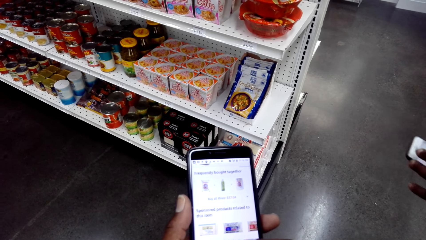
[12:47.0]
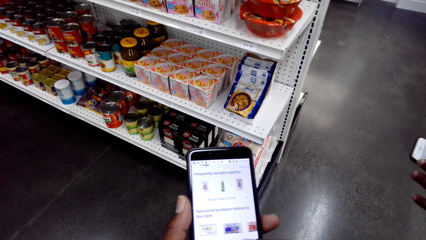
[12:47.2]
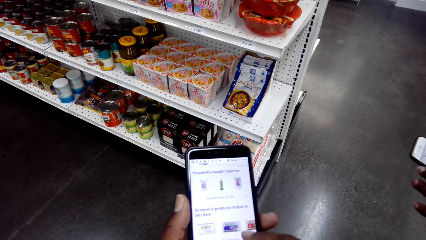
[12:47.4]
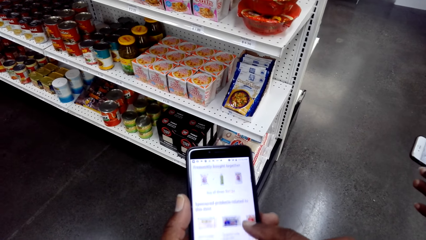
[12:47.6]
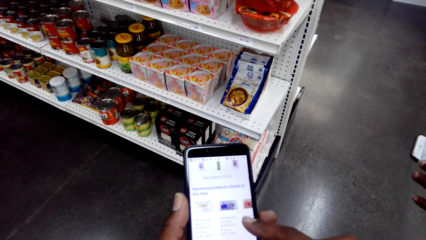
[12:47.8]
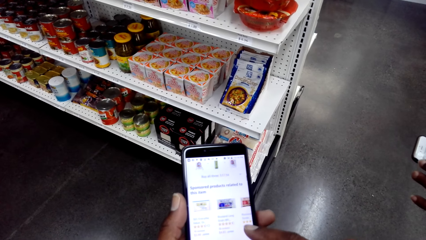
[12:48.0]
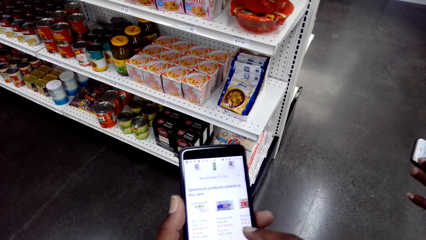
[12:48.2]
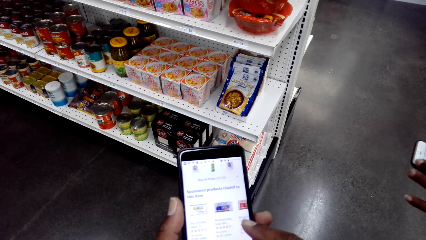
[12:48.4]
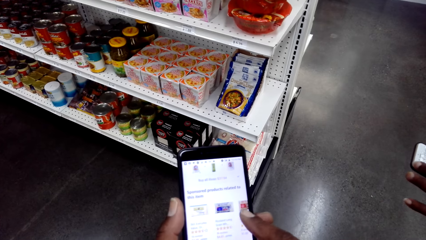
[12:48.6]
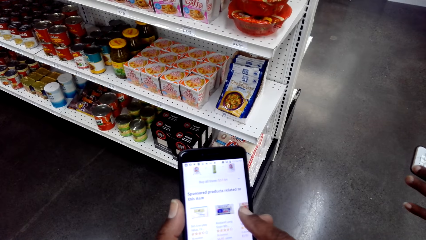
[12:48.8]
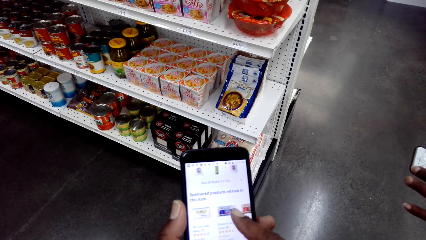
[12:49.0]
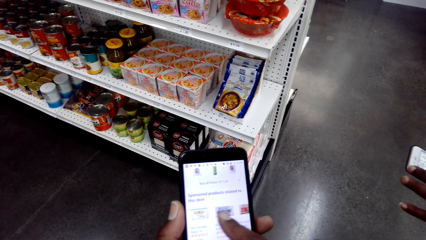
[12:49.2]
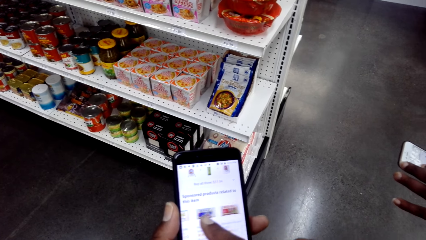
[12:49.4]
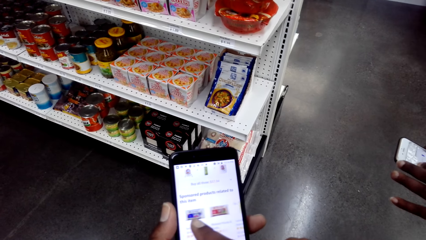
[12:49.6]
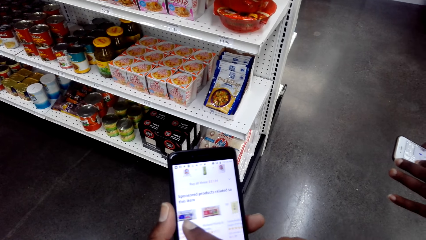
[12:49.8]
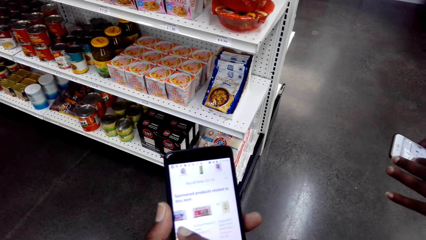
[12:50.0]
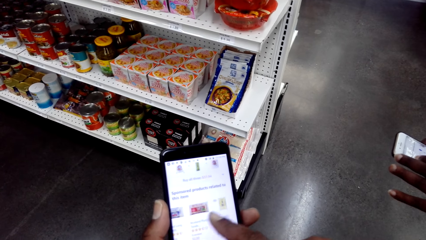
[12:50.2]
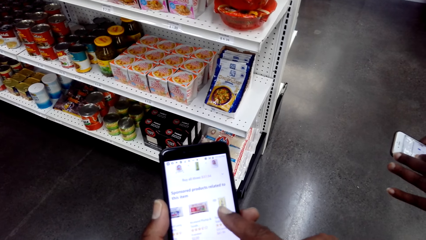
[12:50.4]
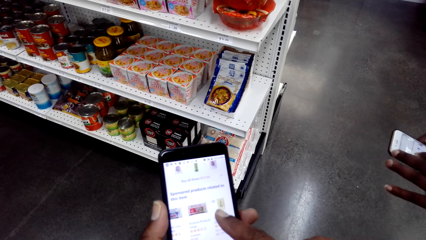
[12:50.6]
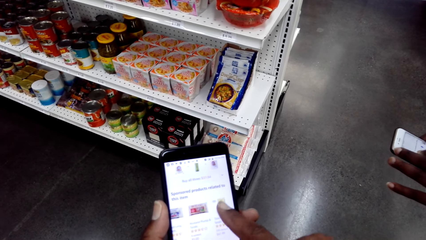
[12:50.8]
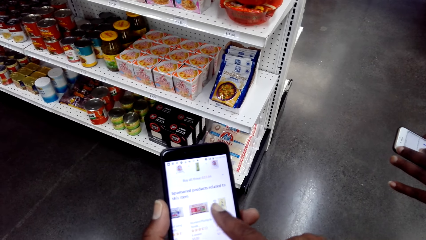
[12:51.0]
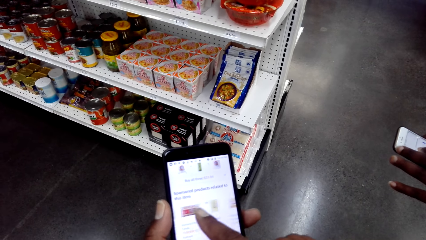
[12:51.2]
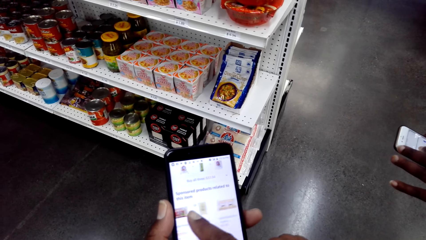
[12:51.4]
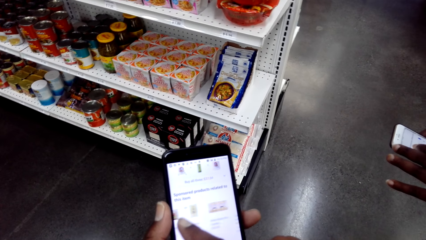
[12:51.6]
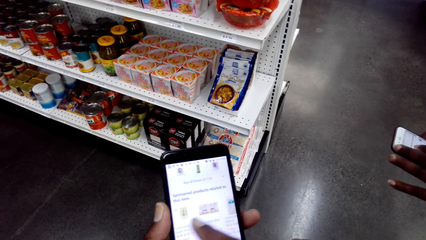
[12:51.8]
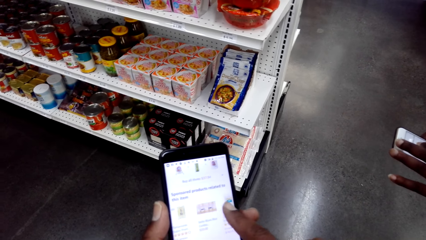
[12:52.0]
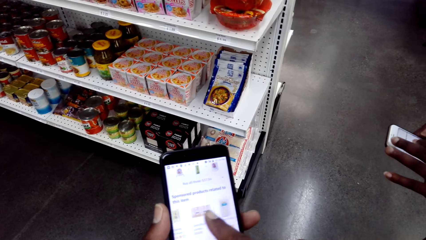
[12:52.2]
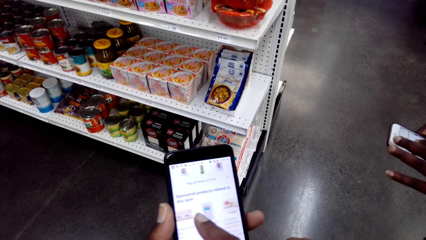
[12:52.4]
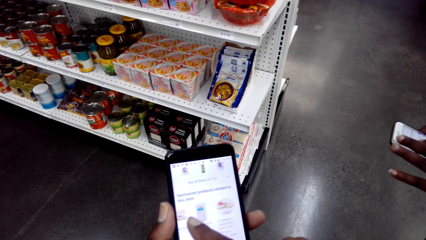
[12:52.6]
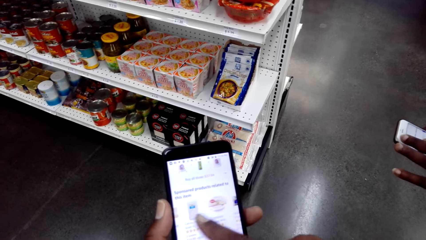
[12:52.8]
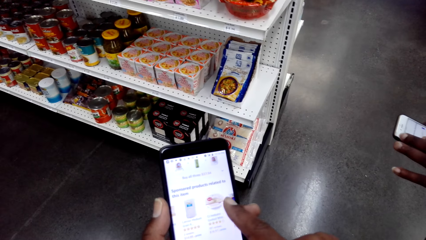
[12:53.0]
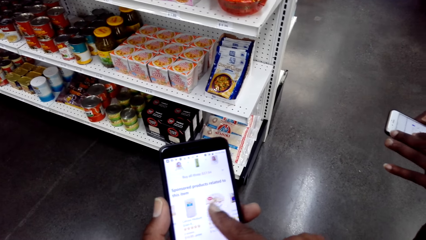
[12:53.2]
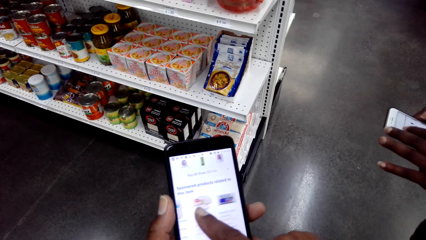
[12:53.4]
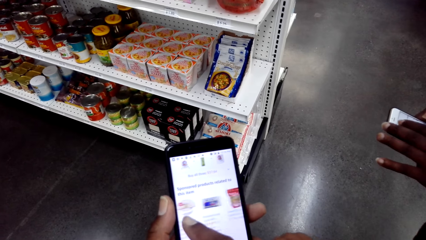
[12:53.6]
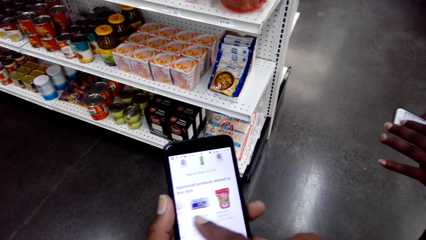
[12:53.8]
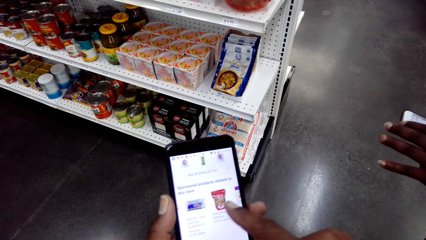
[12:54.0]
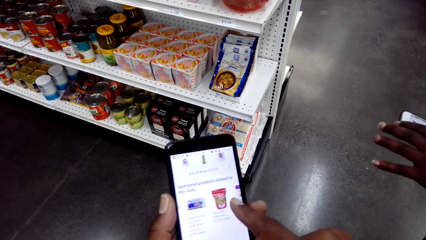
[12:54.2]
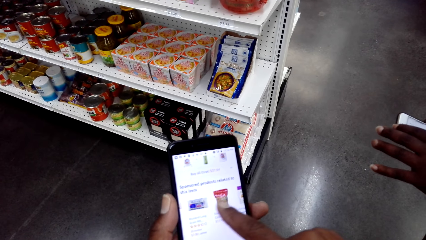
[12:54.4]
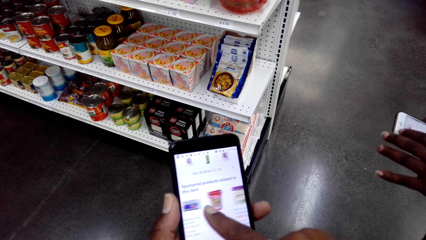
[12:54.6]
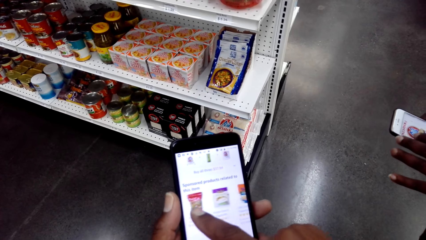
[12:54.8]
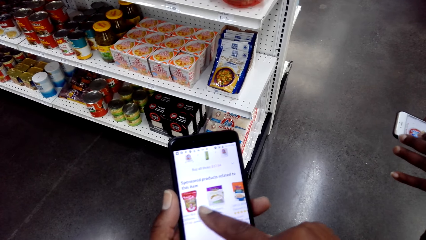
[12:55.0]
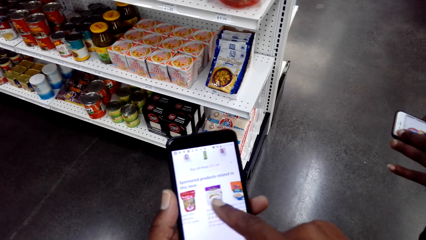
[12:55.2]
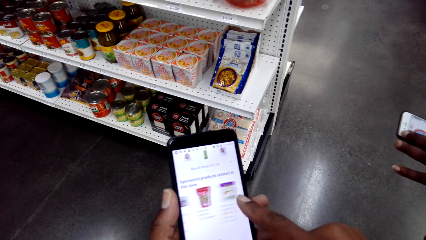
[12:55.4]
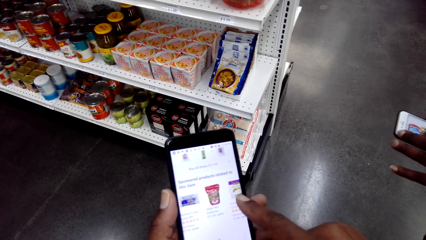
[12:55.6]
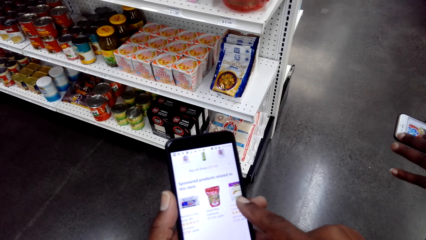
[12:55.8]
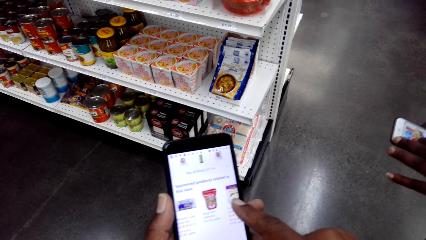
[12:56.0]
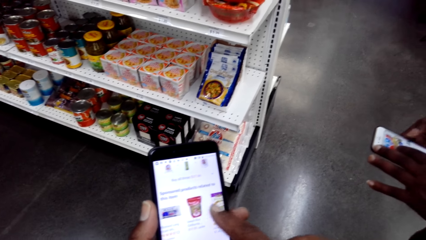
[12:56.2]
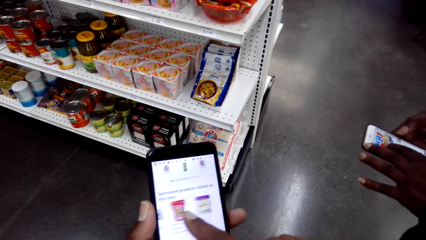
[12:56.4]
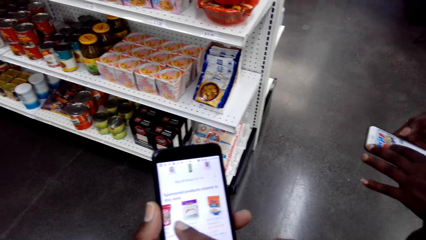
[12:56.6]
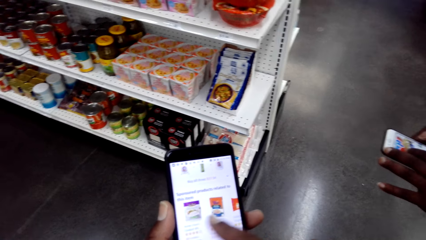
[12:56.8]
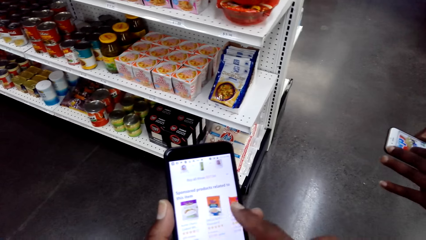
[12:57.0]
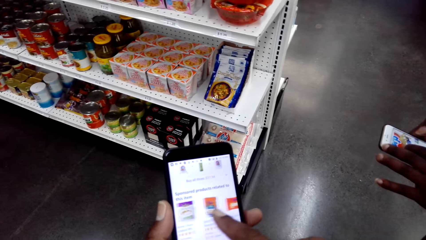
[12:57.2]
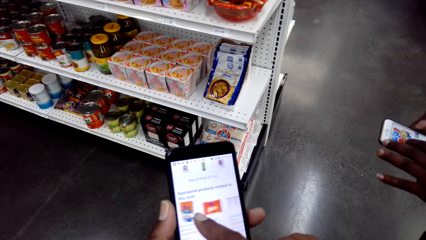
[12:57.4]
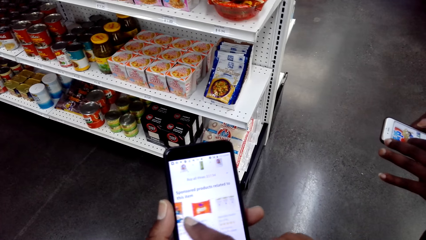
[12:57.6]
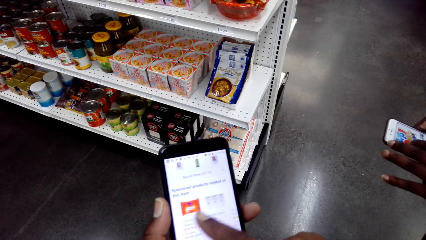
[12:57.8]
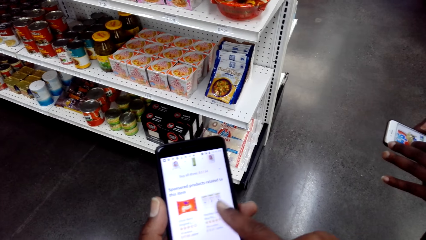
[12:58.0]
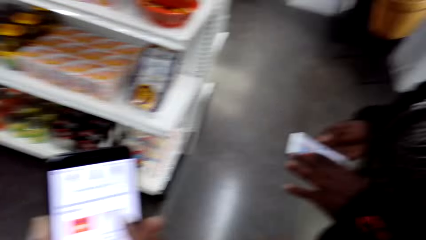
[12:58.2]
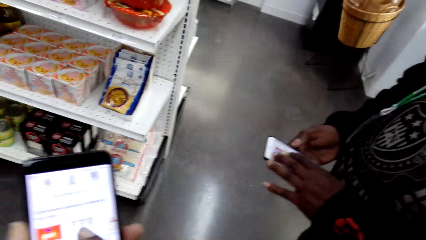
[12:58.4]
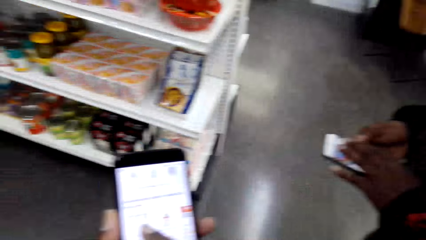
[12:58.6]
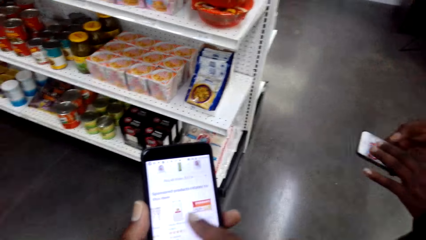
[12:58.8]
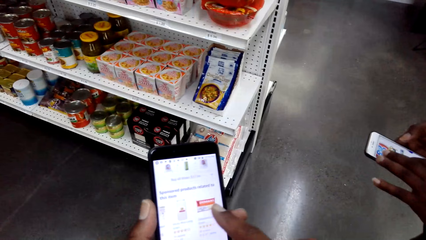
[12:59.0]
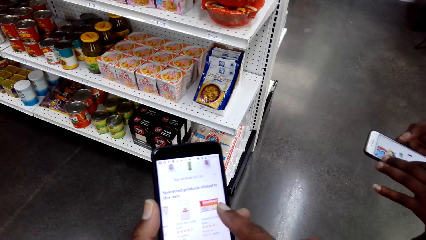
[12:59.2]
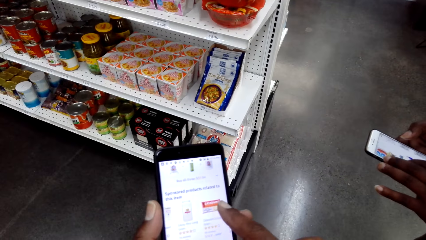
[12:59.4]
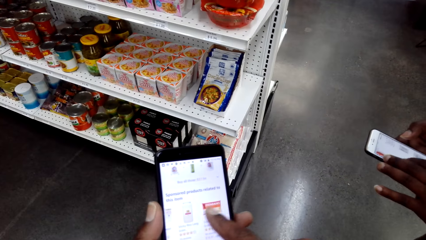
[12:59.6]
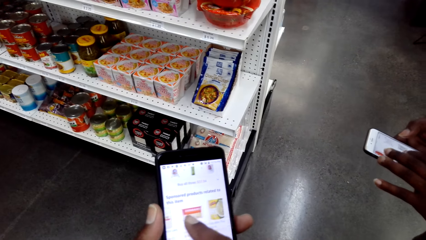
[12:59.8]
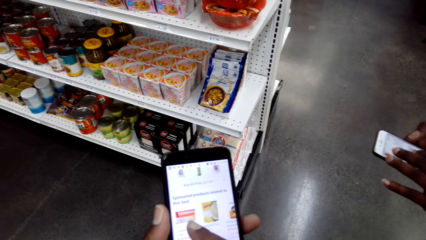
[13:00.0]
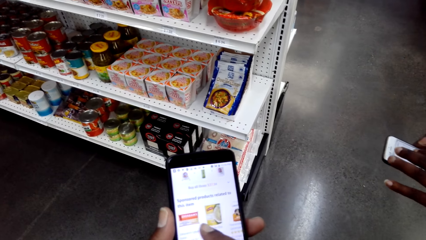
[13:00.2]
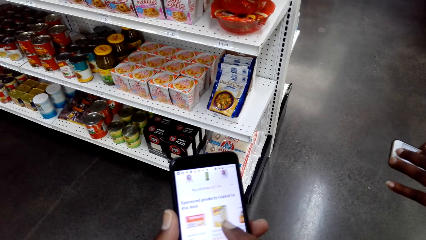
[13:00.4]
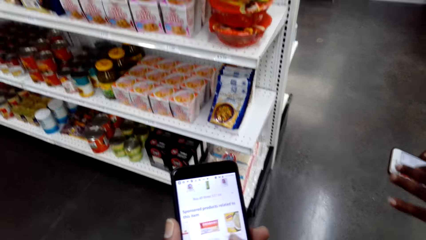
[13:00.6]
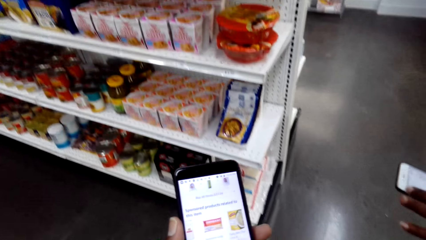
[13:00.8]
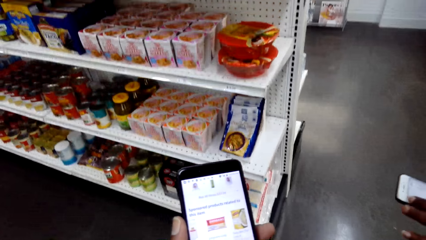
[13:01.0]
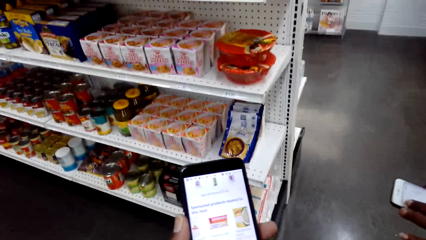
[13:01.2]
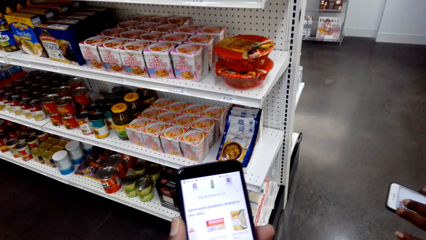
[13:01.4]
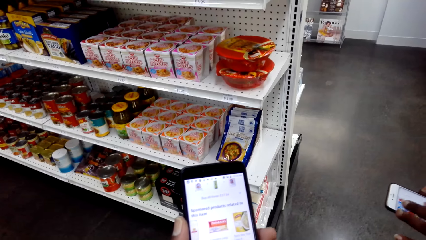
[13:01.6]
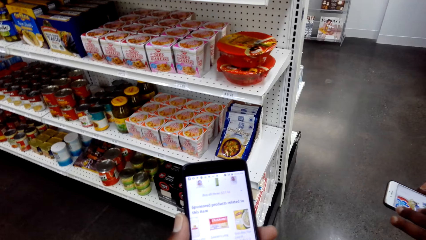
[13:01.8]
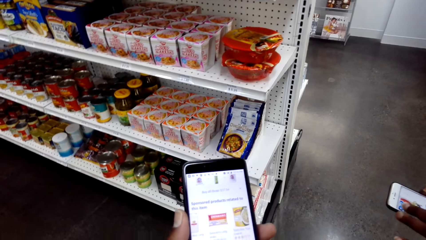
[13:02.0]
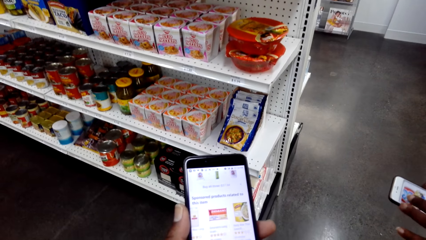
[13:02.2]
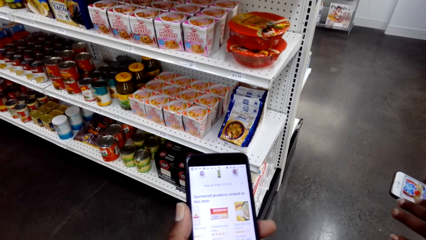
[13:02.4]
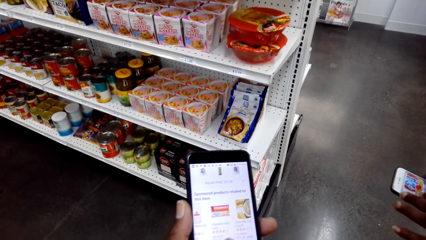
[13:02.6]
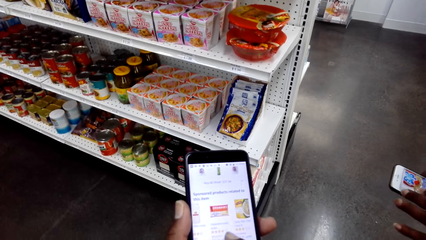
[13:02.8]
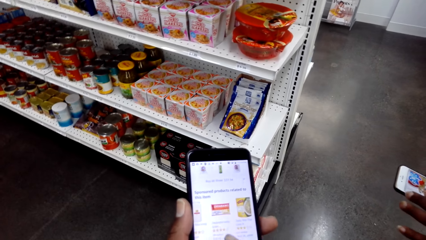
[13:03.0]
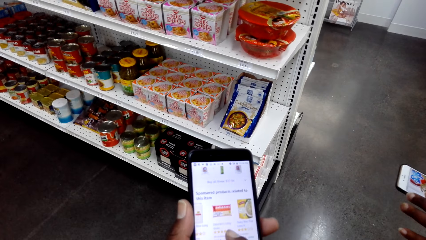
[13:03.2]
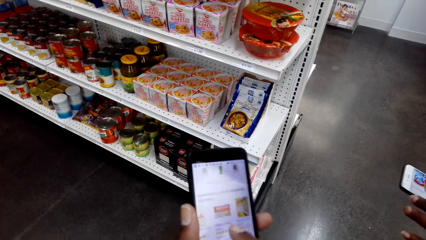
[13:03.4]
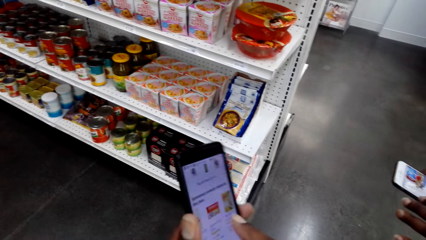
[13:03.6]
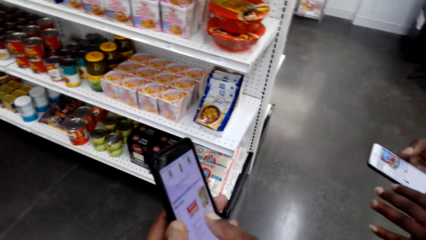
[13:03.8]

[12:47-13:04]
The camera wearer operates his phone. A man talks. The camera wearer talks.
